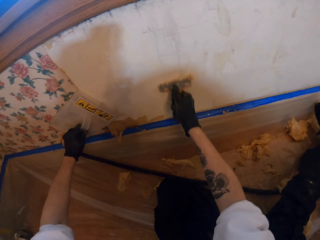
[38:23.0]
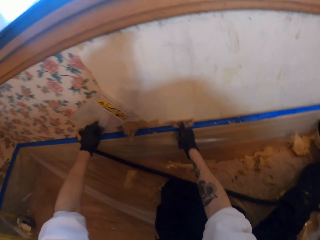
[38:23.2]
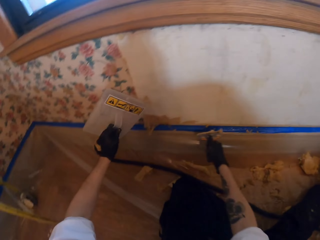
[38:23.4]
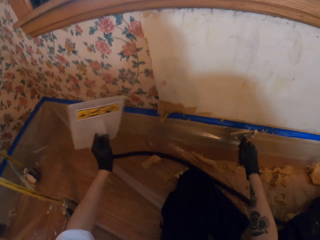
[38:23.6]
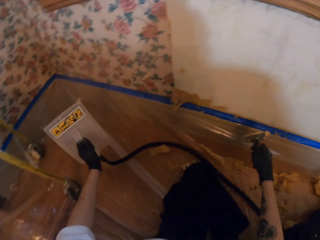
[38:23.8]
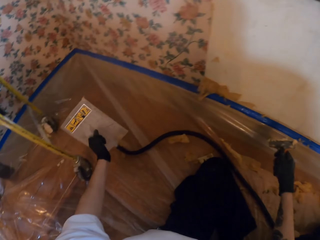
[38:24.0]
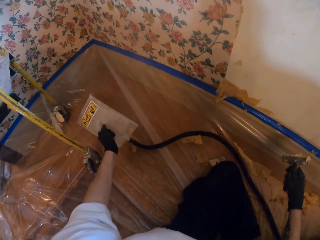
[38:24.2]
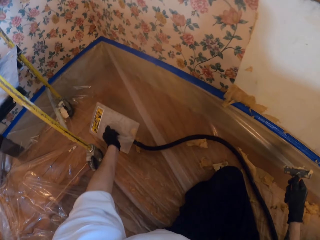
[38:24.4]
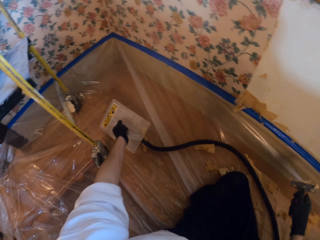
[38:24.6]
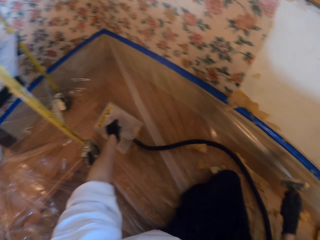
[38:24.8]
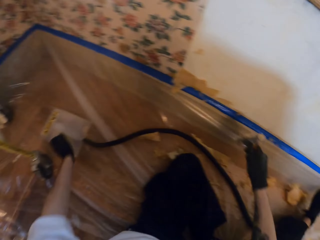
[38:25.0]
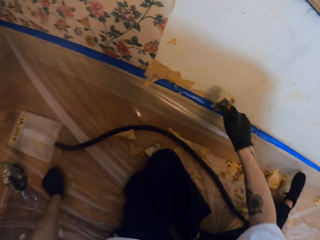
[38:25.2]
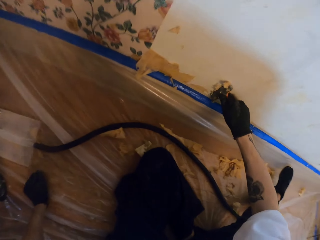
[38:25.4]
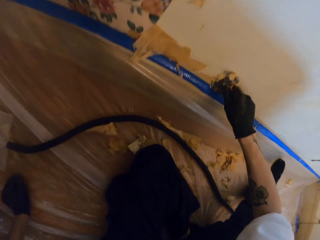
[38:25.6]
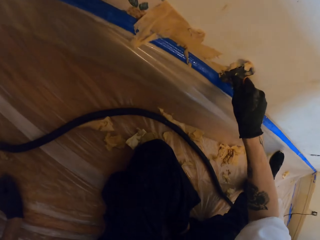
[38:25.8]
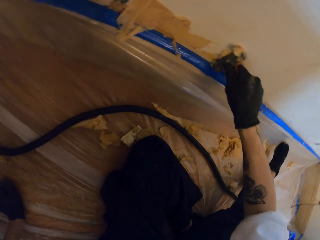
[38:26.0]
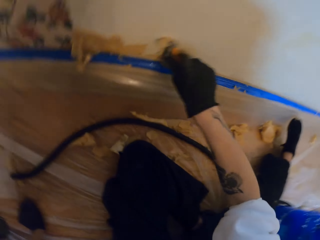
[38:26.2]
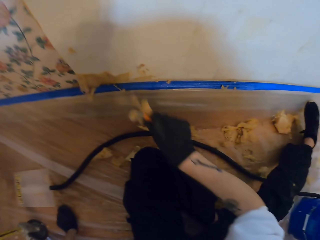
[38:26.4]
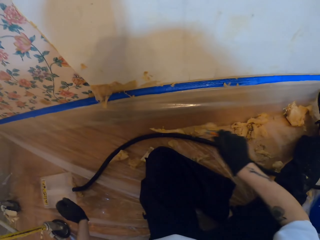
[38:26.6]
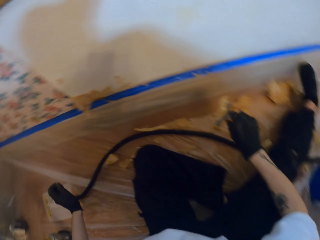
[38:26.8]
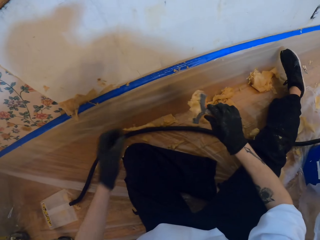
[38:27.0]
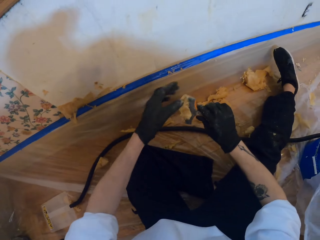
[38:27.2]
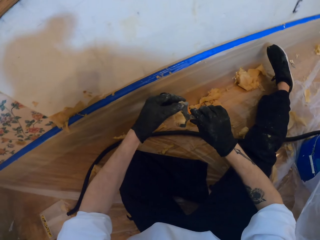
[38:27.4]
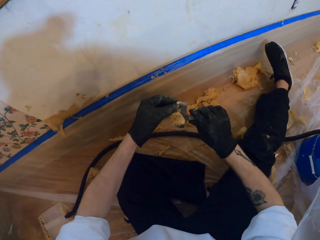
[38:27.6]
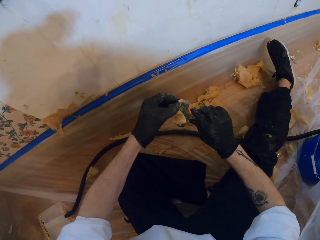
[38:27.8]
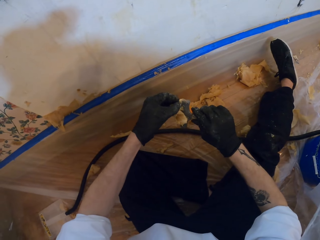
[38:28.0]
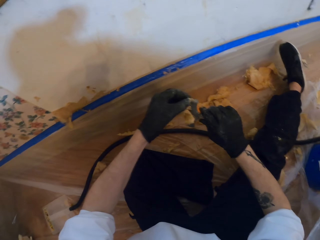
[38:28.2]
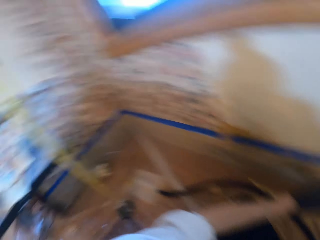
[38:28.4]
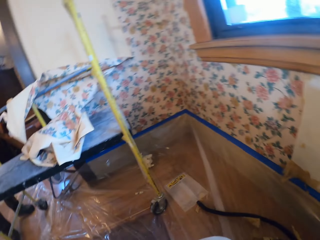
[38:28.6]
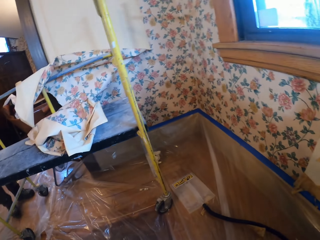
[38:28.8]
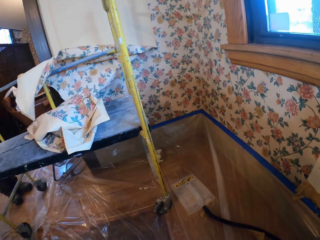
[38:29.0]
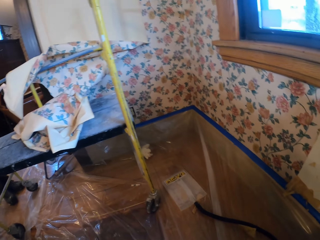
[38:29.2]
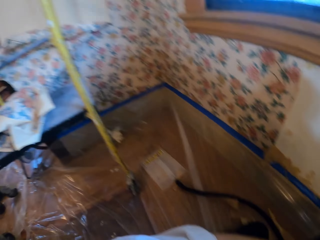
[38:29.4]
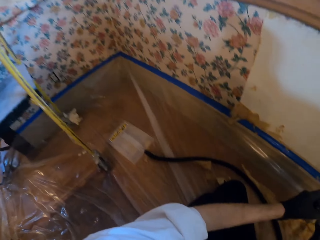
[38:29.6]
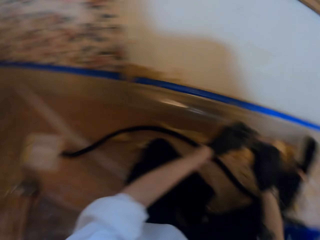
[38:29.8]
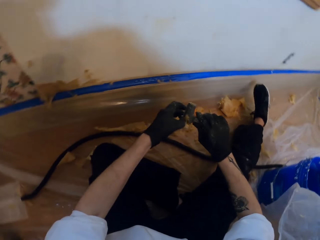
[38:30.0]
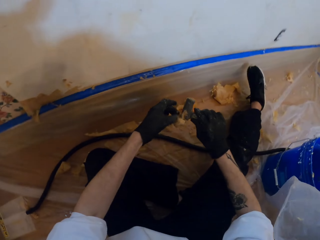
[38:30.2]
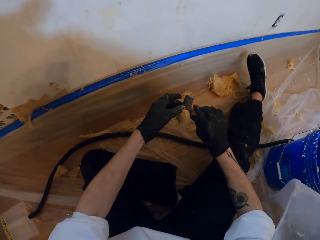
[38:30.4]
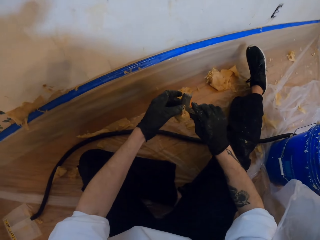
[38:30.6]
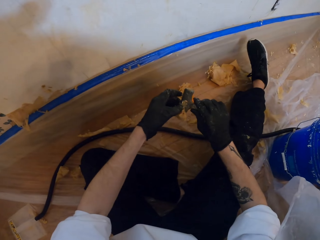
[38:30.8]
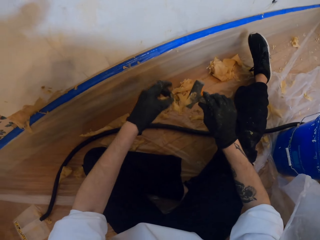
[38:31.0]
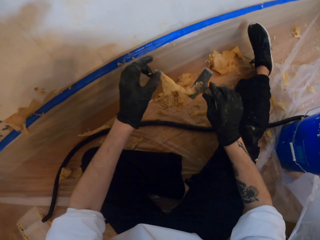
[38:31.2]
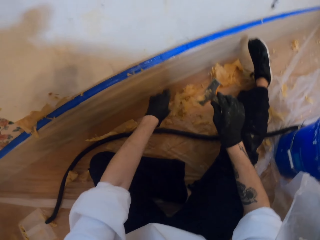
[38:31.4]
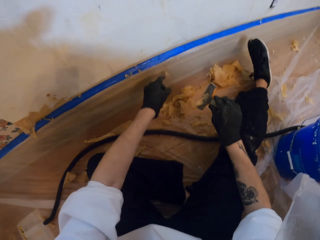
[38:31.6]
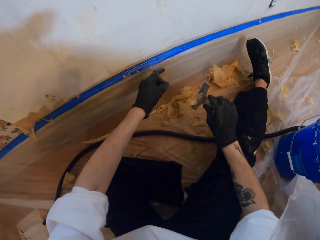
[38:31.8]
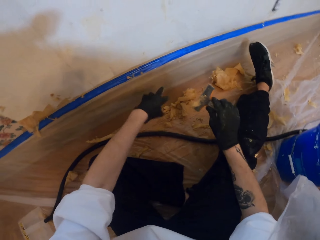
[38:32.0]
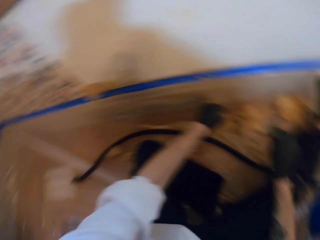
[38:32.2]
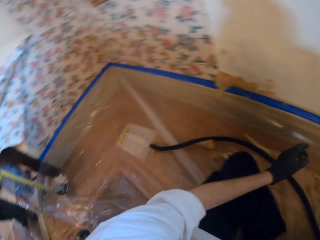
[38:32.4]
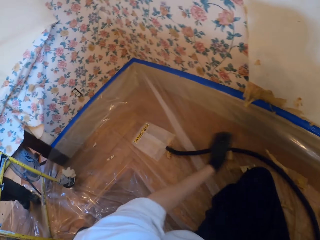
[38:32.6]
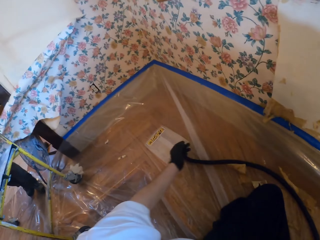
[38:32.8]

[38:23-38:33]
The camera wearer puts the warmer on the floor. They remove stuck wallpaper from the paint scraper.

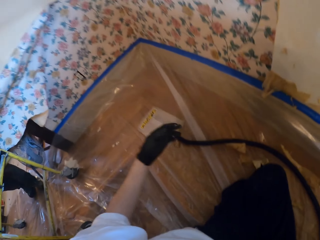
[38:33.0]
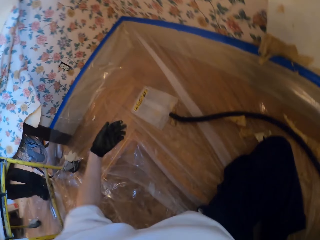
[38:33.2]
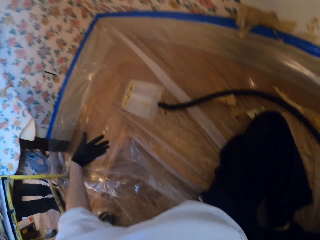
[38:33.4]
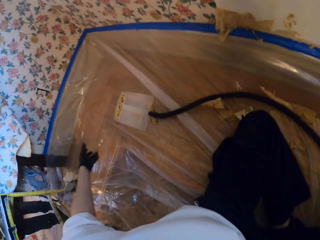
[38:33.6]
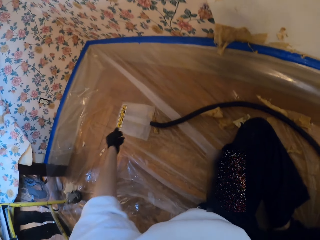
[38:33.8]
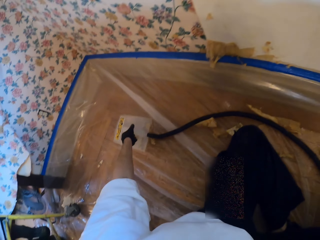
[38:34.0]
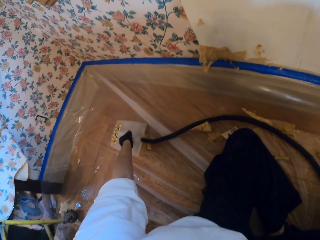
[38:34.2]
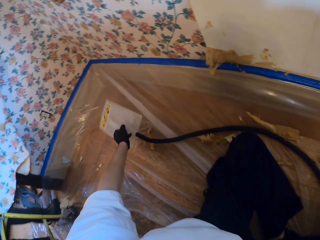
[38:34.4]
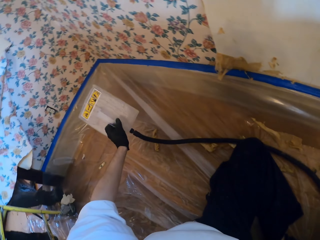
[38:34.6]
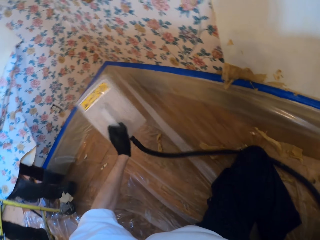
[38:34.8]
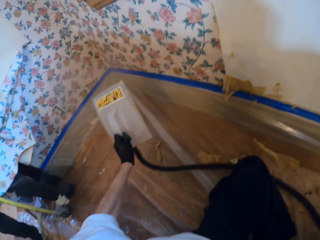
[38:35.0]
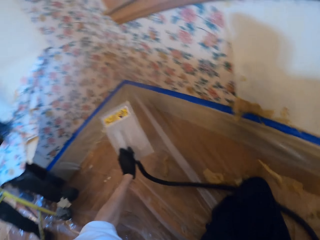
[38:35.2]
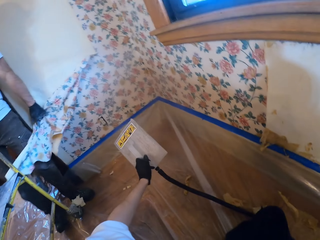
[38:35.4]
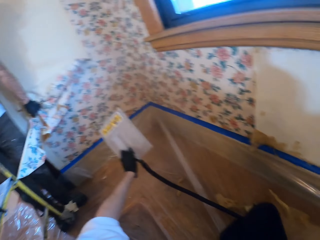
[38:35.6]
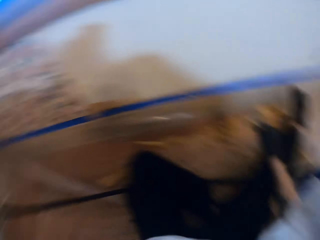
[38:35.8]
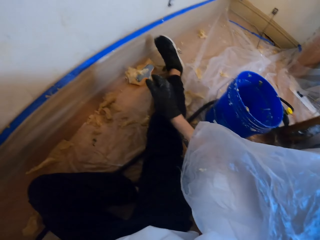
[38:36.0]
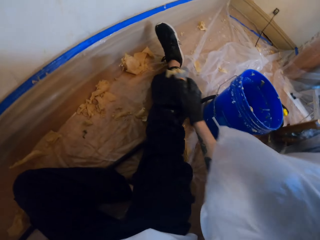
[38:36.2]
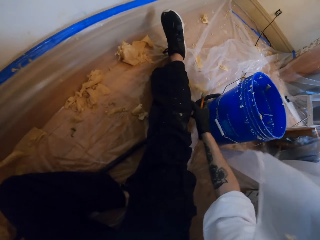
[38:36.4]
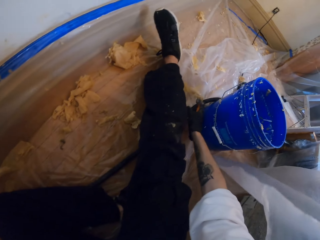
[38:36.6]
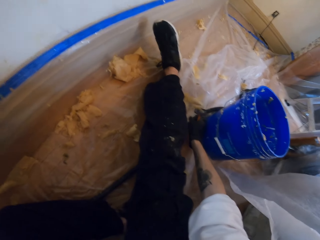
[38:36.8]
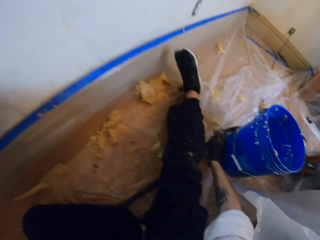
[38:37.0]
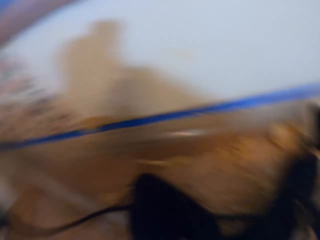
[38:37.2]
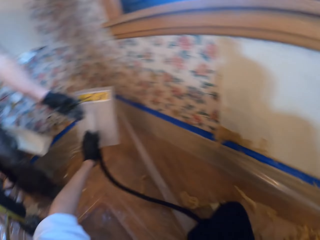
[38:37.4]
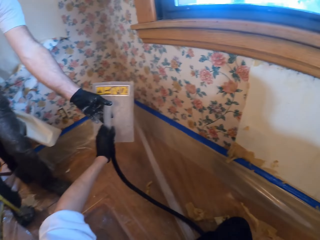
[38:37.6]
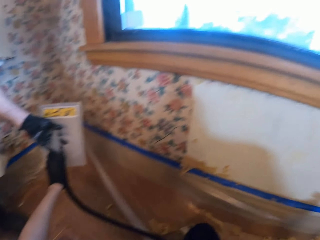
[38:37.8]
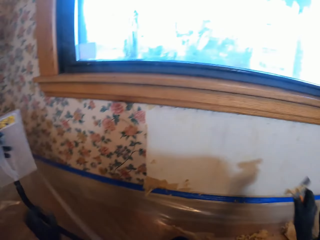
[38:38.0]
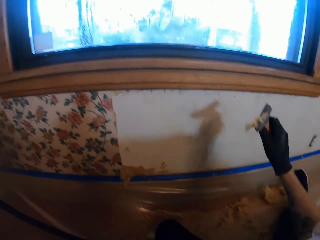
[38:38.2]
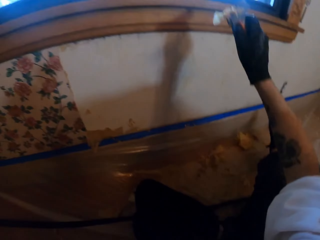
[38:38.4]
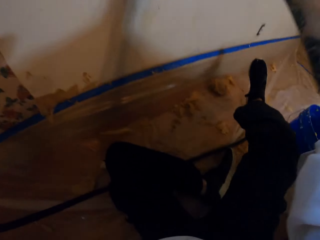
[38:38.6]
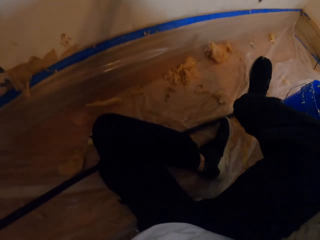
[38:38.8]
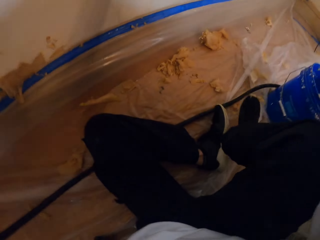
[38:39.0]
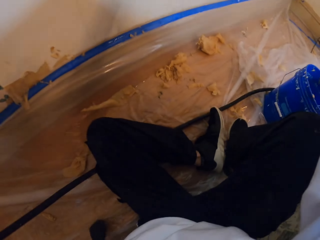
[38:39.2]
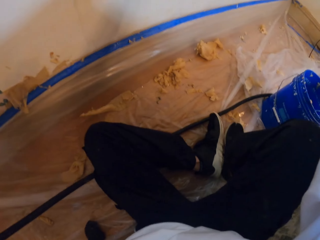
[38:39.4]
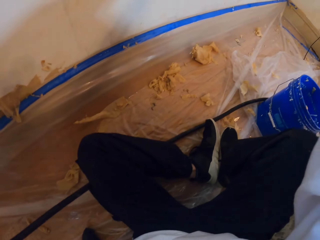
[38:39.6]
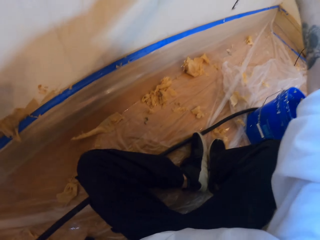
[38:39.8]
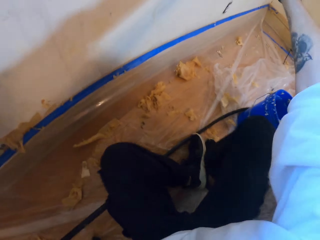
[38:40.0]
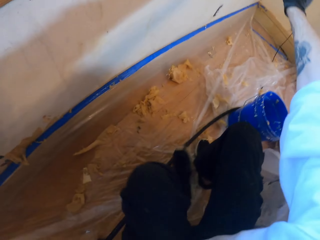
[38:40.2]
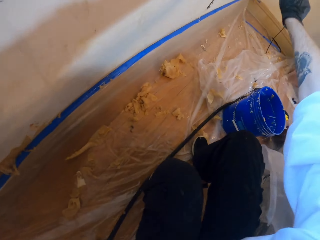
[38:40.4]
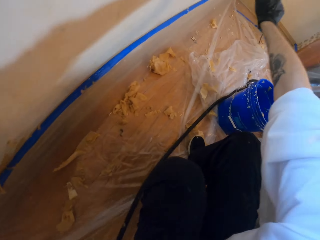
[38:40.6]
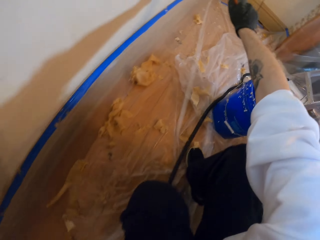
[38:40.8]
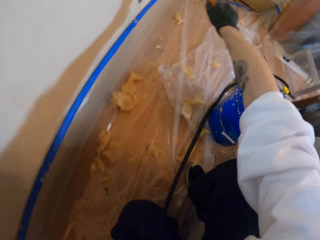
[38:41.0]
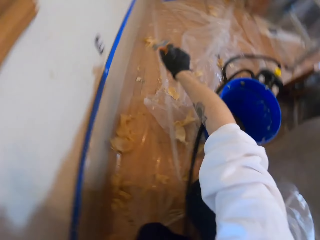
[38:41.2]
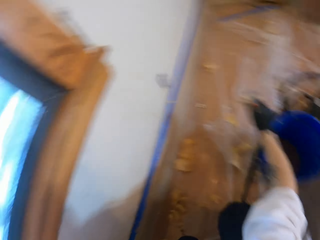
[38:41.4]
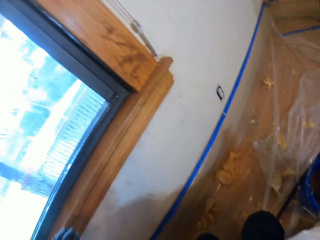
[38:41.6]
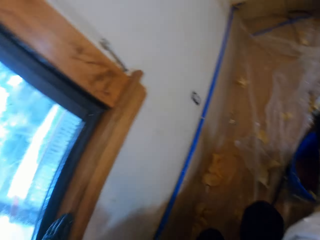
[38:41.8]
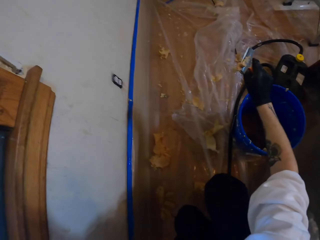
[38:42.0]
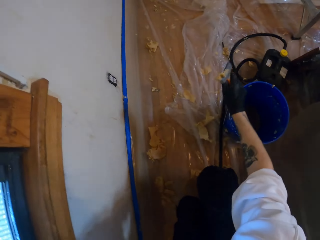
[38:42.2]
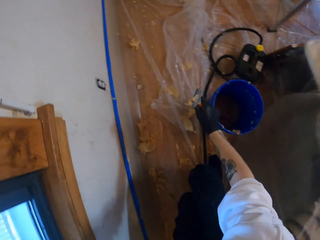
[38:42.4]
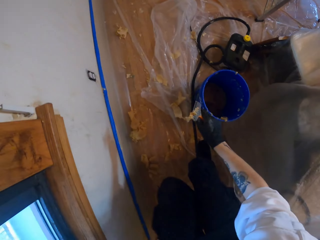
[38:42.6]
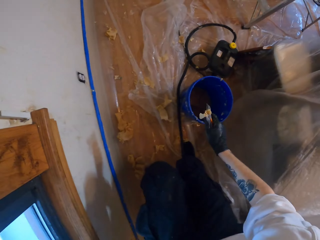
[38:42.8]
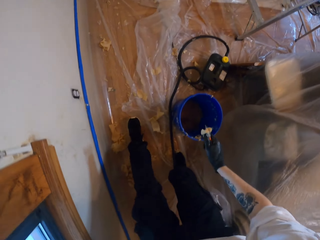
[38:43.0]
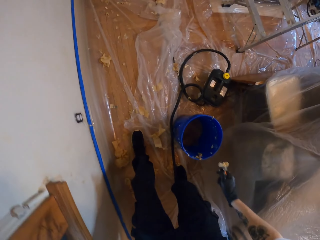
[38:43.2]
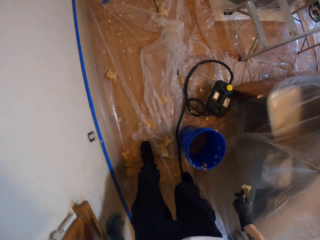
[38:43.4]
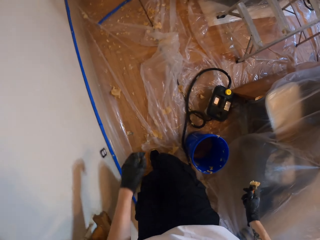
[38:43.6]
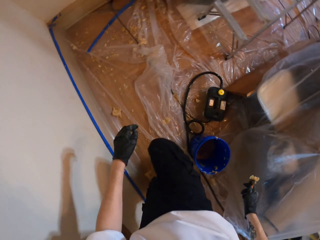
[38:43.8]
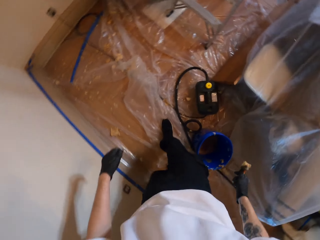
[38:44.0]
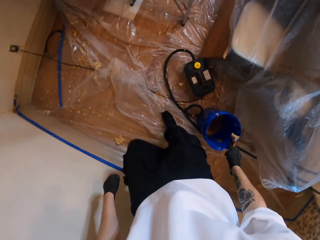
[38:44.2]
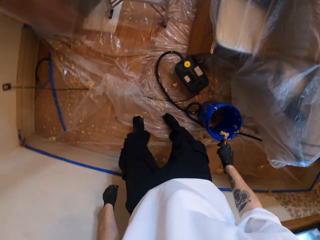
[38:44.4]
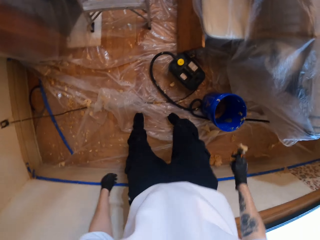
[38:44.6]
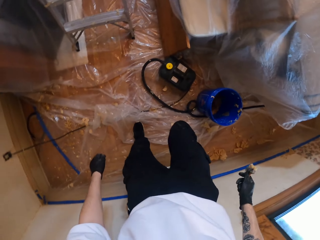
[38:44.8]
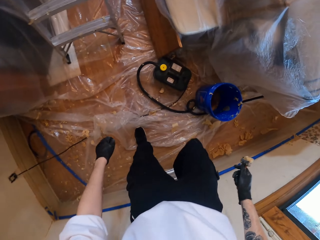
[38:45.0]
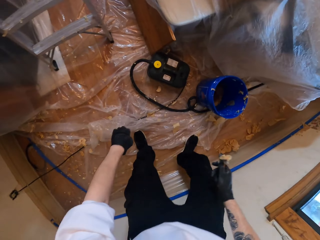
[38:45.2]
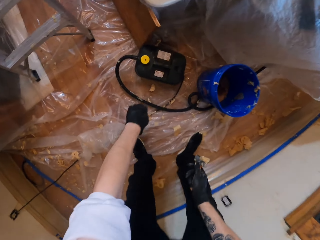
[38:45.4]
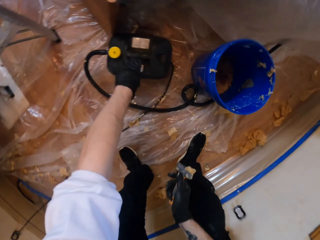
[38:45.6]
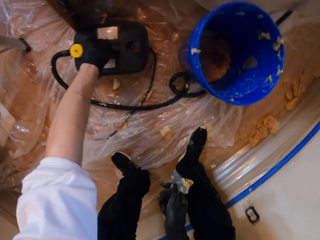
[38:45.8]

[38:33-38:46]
The camera wearer picks up the steamer from the floor. They hold the steel. A person holds the wallpaper. The person picks the steamer from the camera wearer. The camera wearer stands up.
